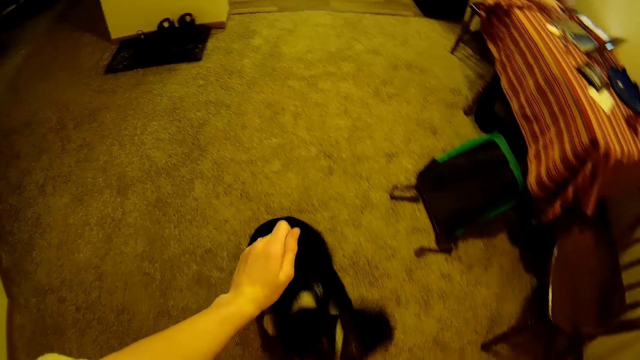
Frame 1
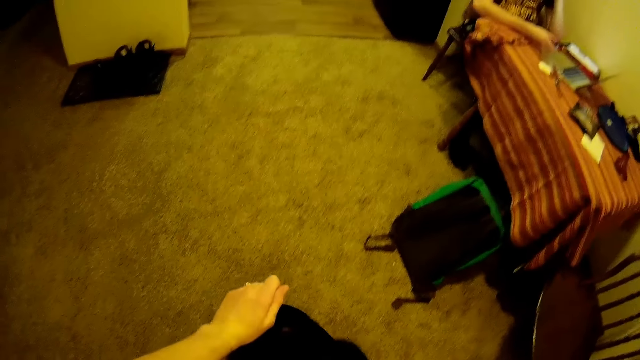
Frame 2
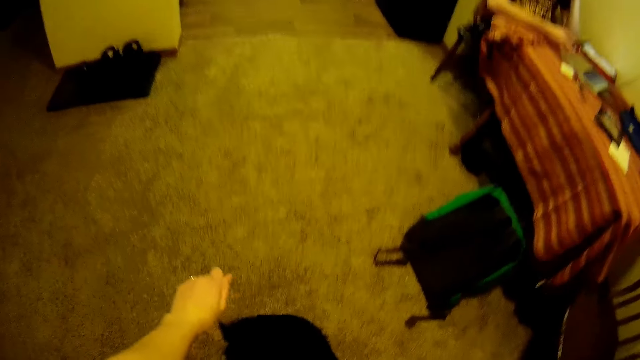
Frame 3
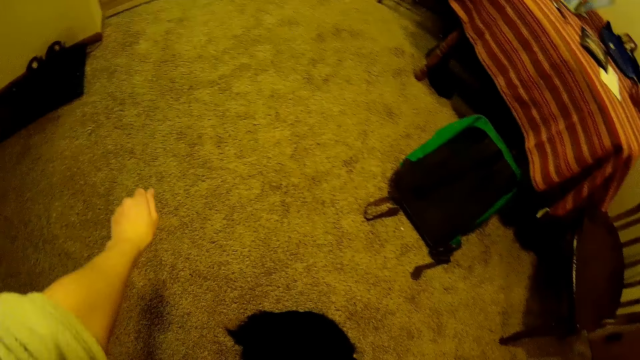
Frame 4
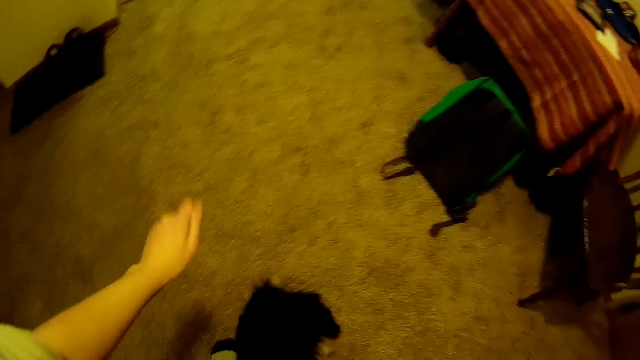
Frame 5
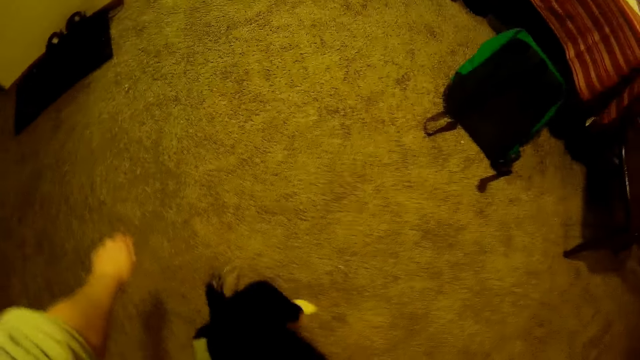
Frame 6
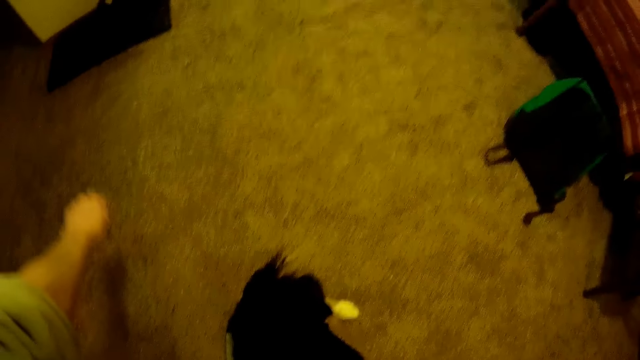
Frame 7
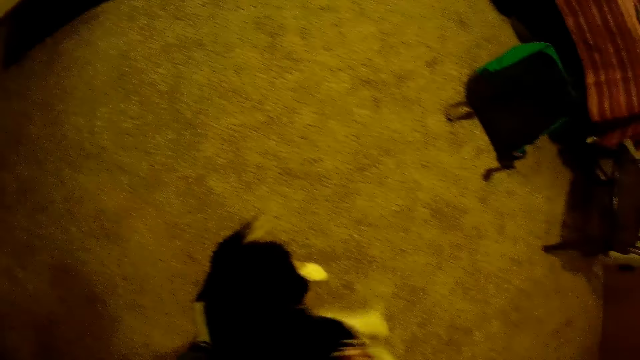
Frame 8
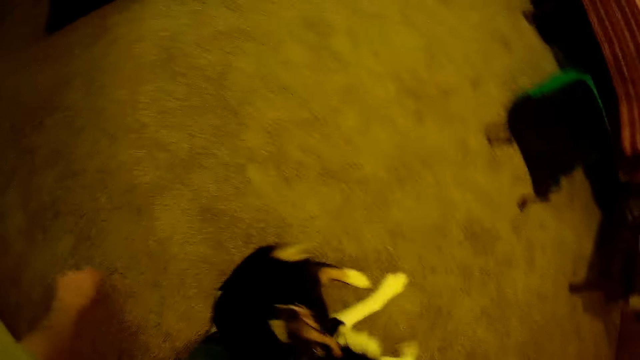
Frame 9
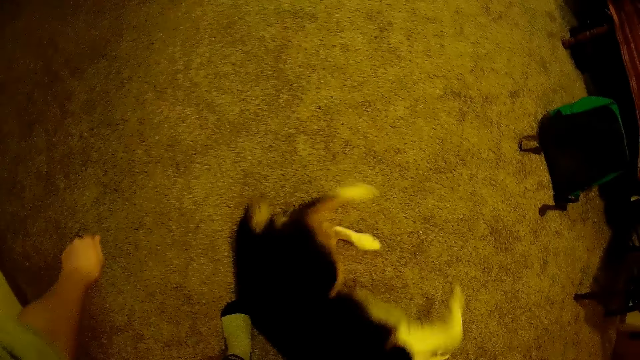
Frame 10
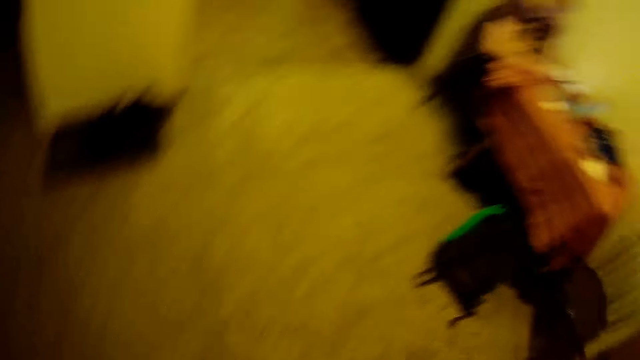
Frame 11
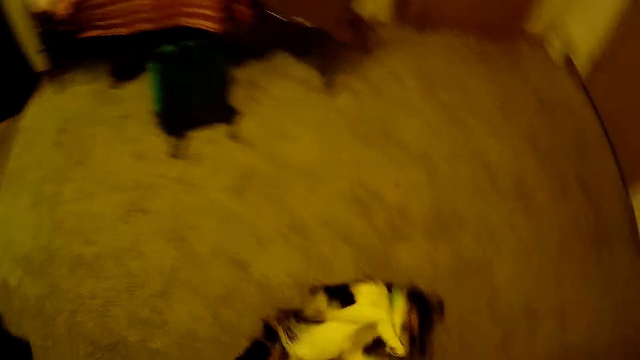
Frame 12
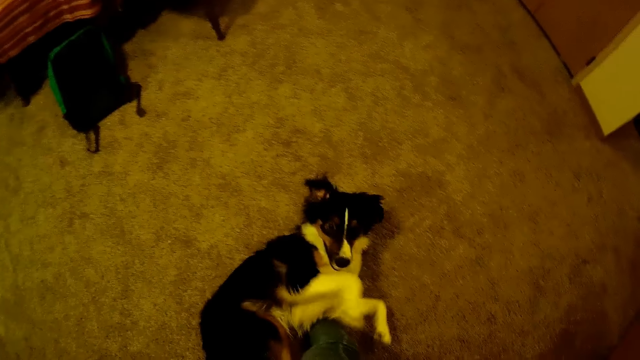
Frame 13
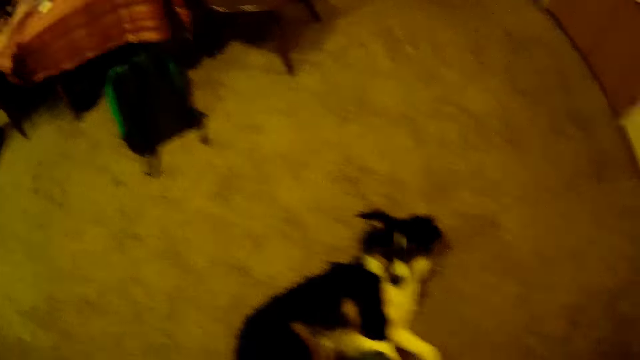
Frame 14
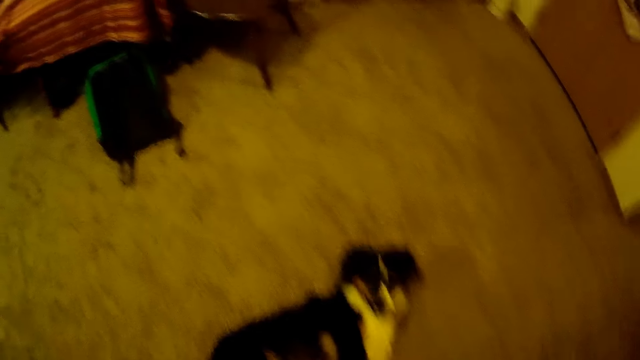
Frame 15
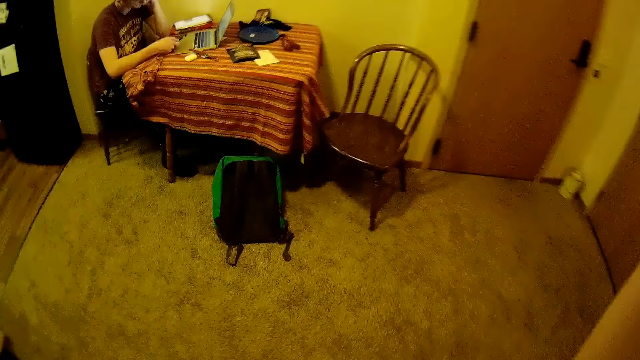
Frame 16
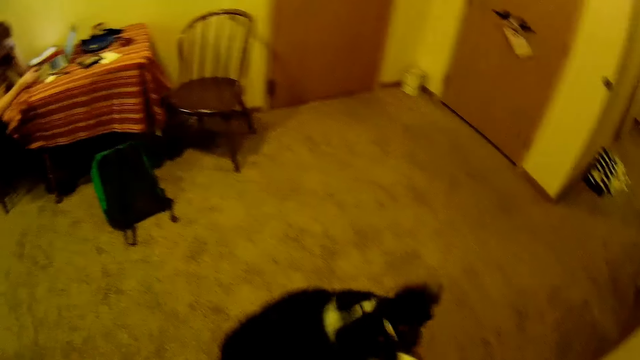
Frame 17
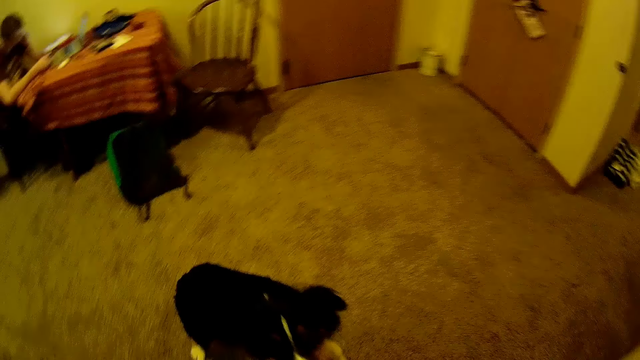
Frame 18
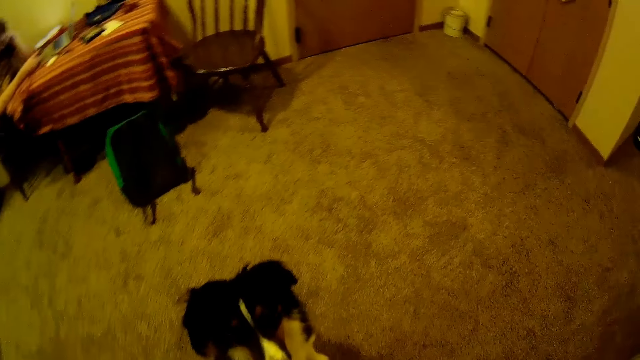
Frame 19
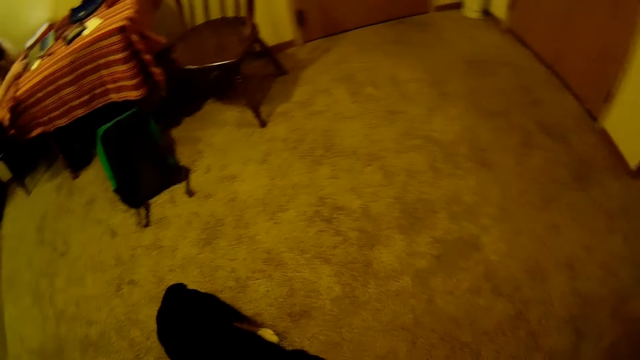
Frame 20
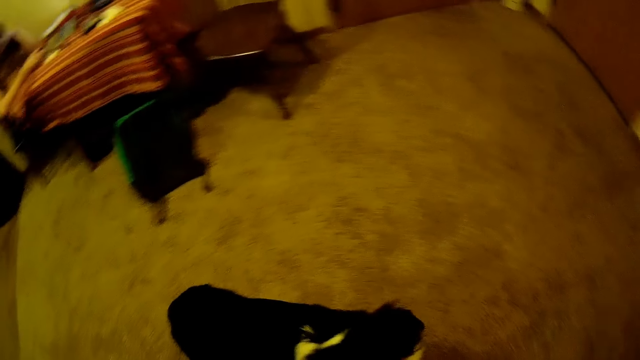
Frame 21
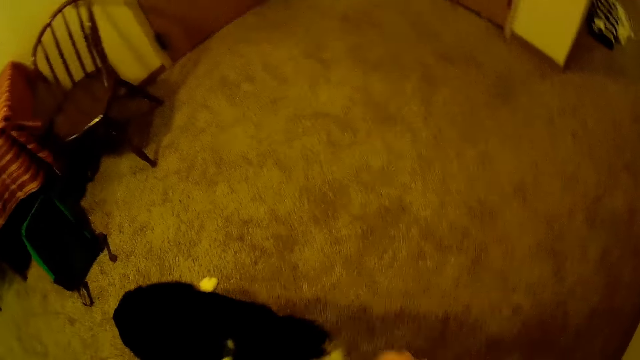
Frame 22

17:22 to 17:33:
The camera wearer moves the hand forward. They swing the hands. They play with the dog. They lift the hand up.

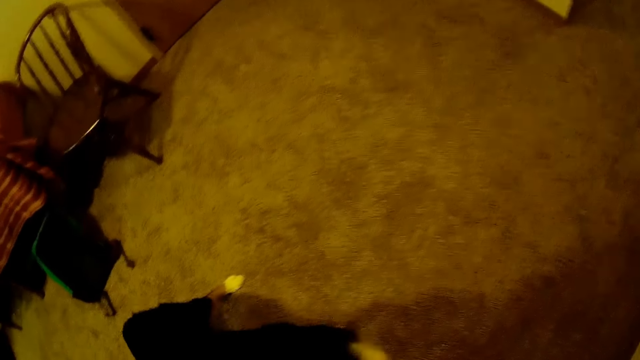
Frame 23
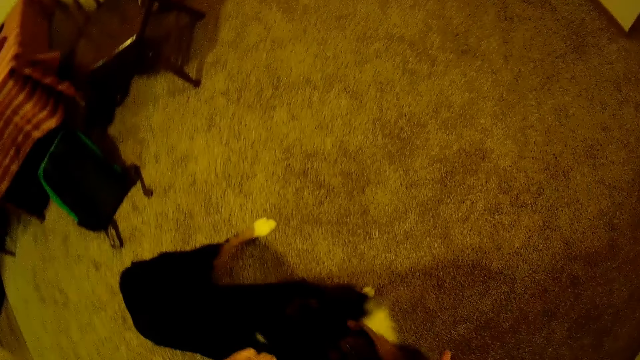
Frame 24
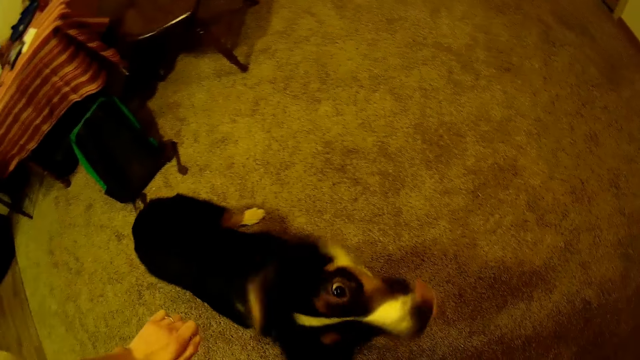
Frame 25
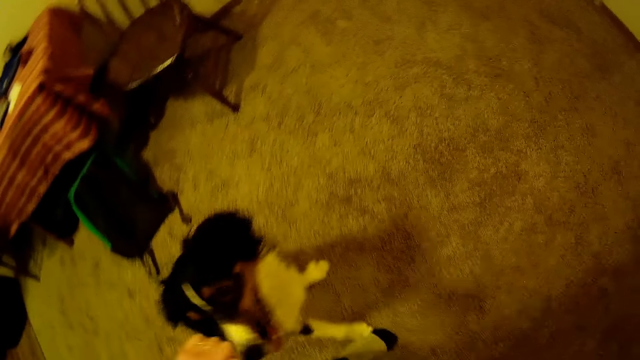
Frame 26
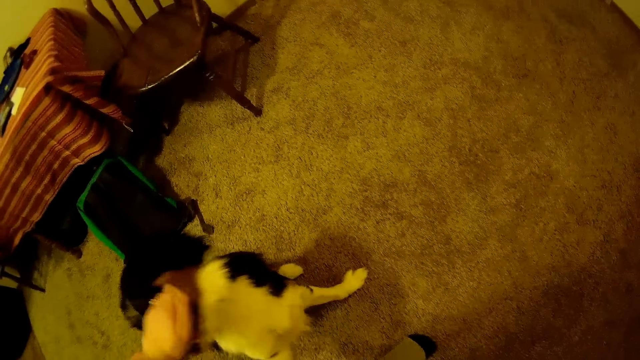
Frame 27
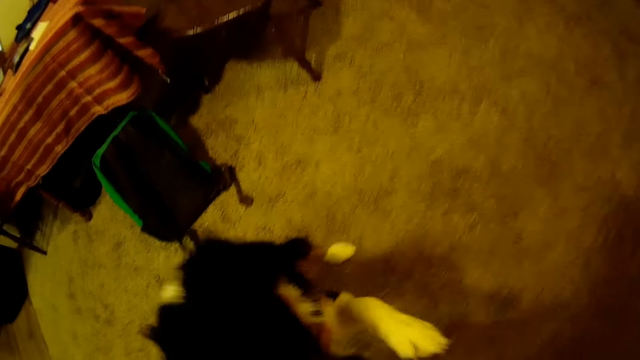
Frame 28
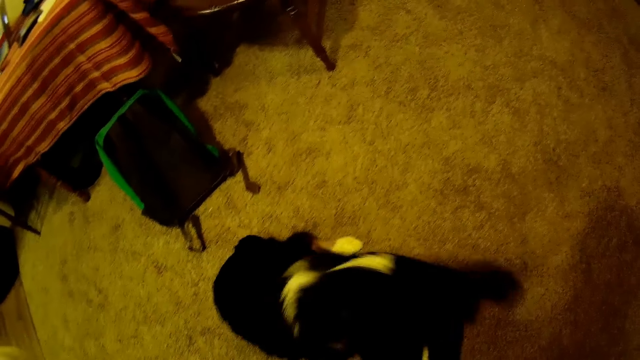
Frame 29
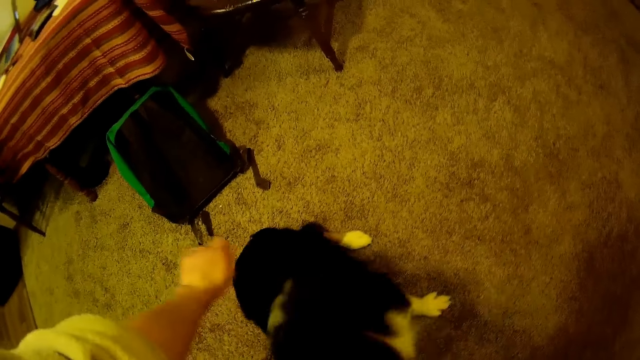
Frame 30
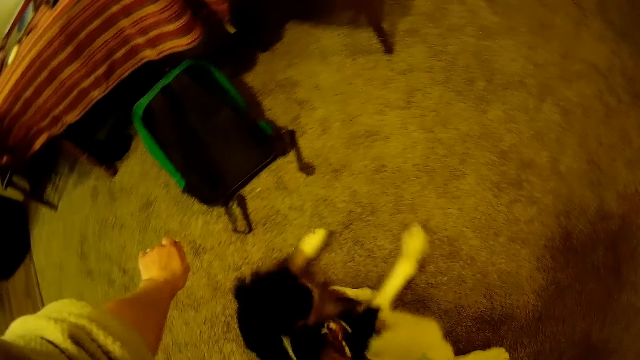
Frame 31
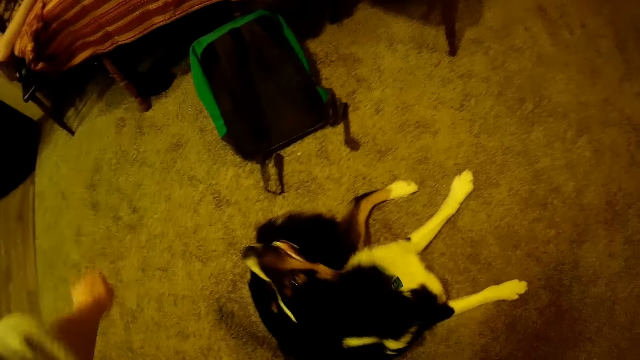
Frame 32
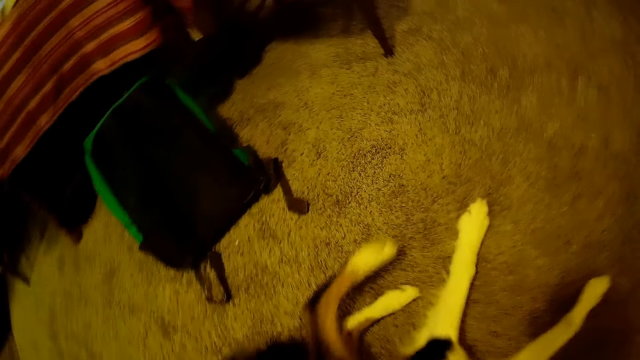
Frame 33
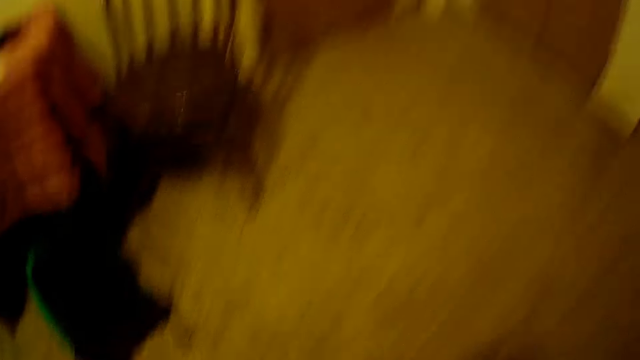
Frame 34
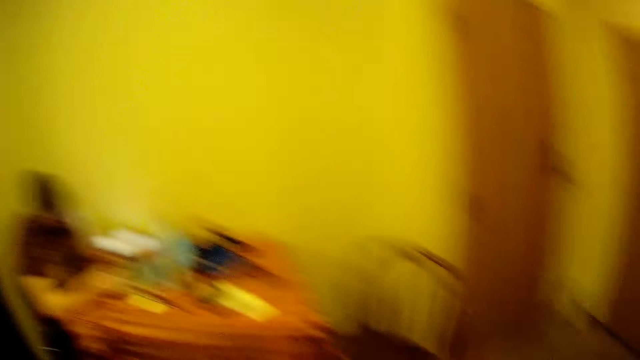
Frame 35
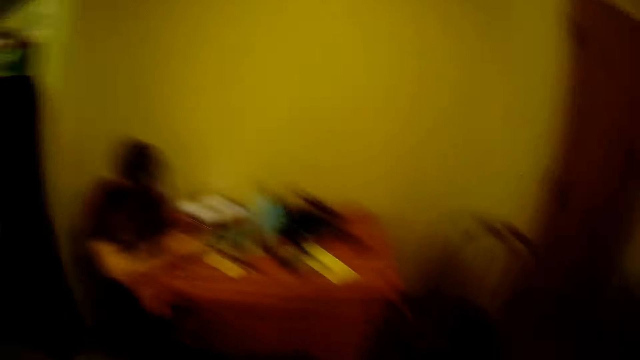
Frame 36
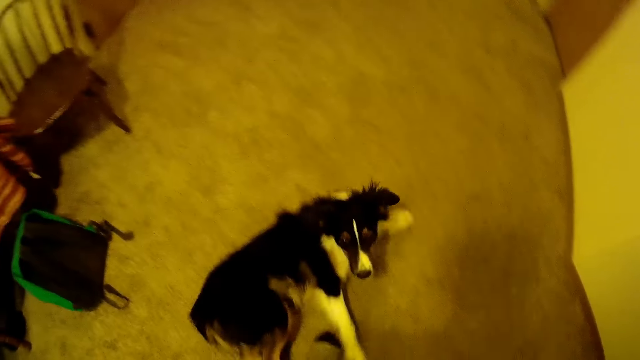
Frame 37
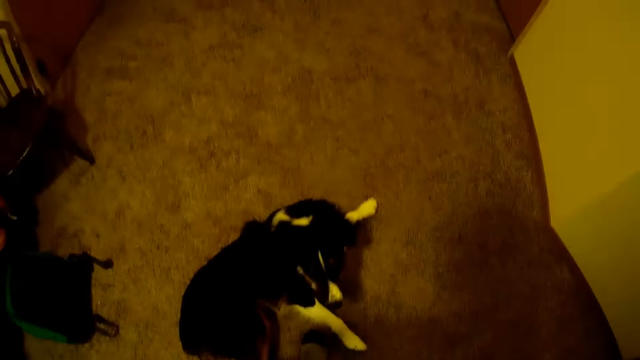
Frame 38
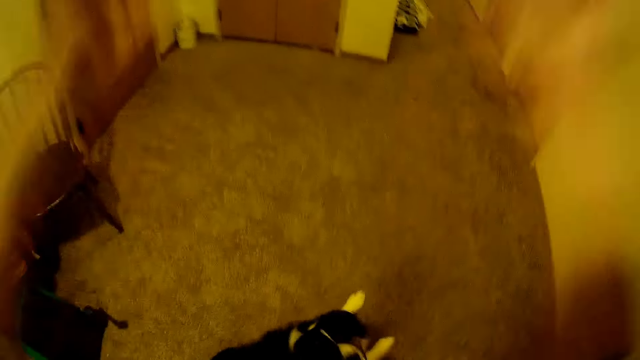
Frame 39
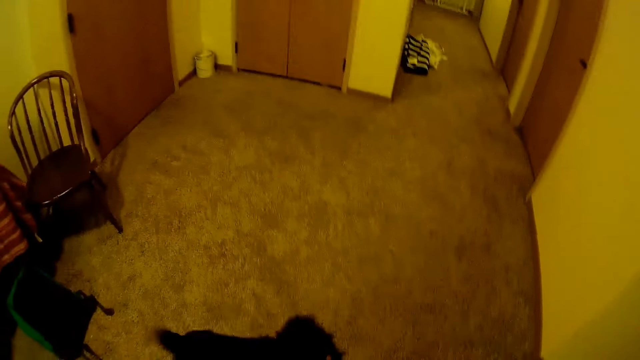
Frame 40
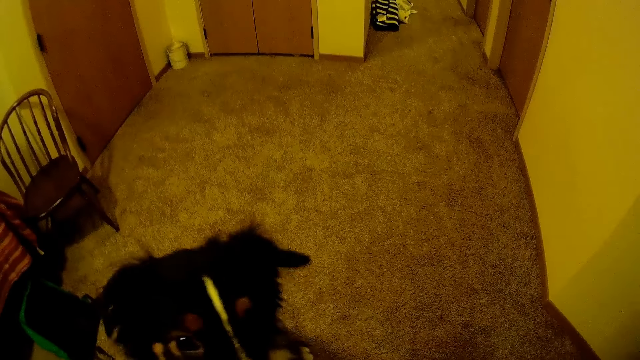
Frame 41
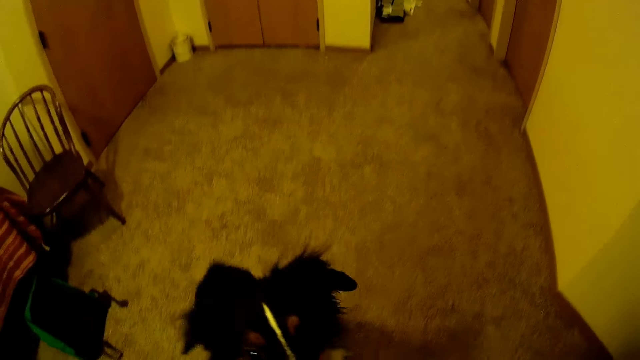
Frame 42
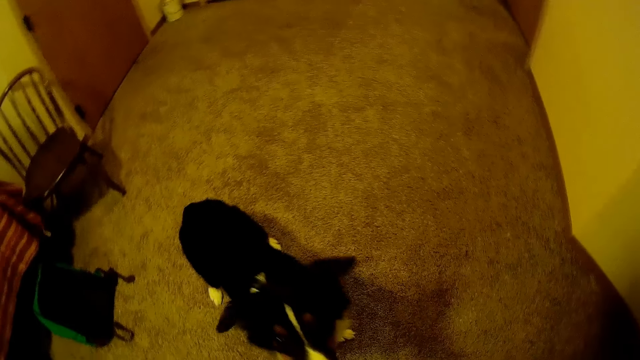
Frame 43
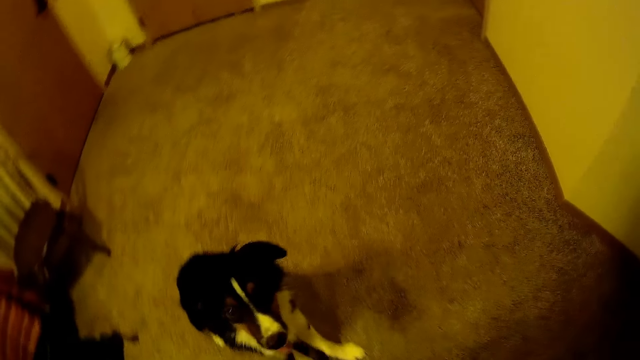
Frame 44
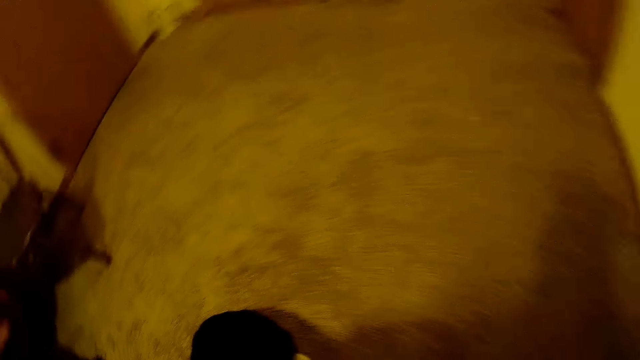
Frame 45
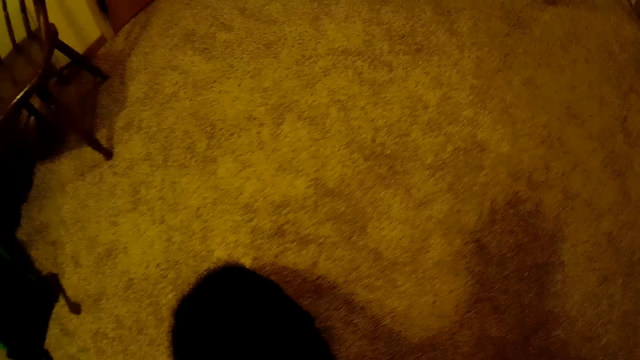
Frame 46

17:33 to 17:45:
The camera wearer looks at the dog. They play with the dog. They look around. They lift a hand up. They move the hand down.
